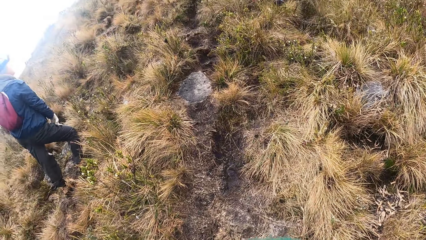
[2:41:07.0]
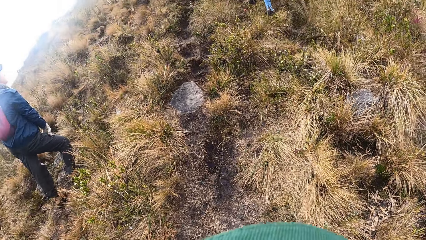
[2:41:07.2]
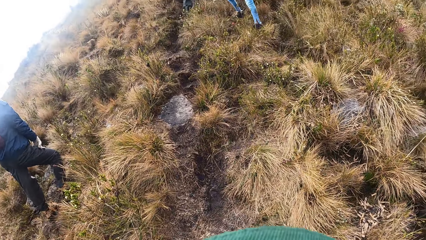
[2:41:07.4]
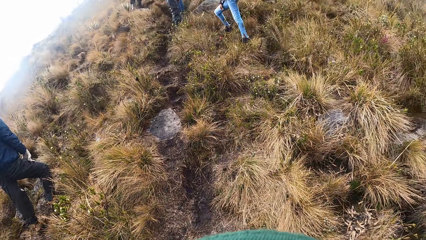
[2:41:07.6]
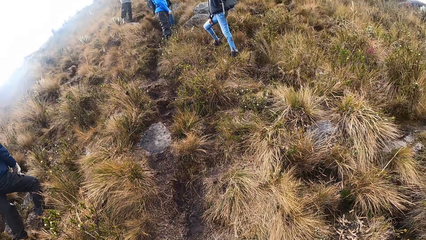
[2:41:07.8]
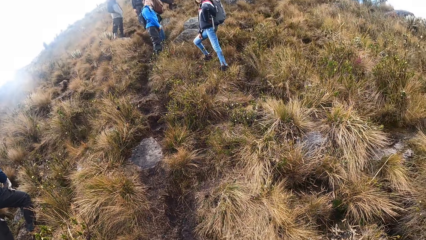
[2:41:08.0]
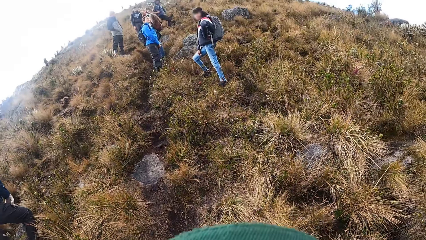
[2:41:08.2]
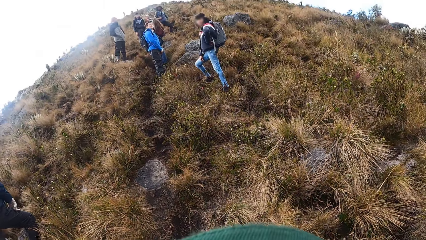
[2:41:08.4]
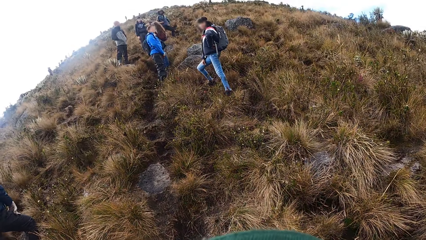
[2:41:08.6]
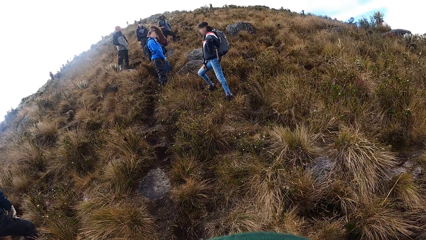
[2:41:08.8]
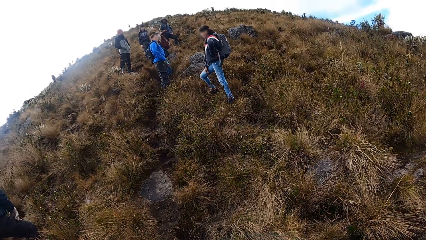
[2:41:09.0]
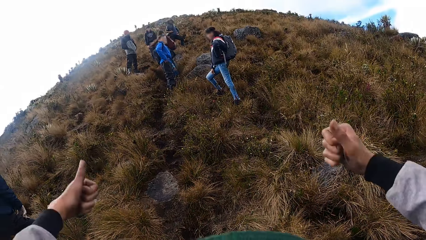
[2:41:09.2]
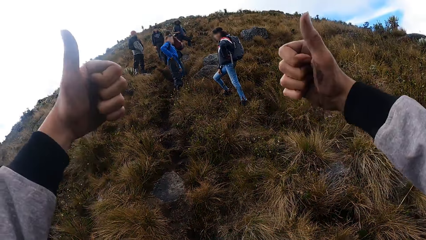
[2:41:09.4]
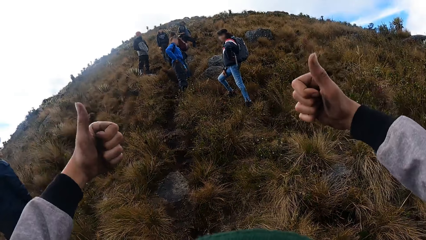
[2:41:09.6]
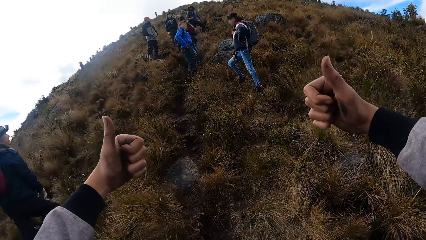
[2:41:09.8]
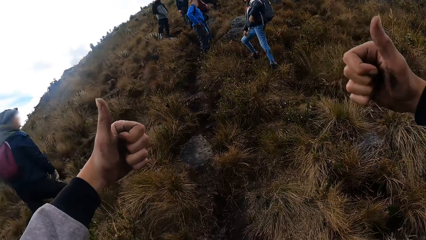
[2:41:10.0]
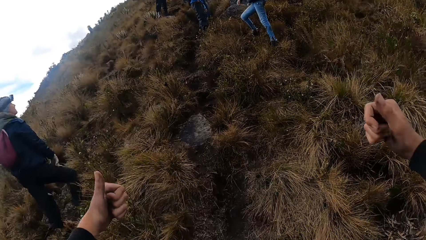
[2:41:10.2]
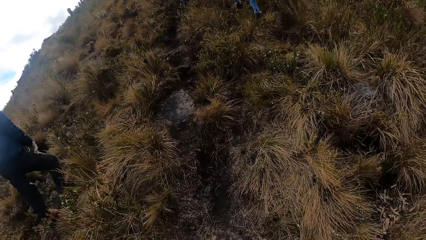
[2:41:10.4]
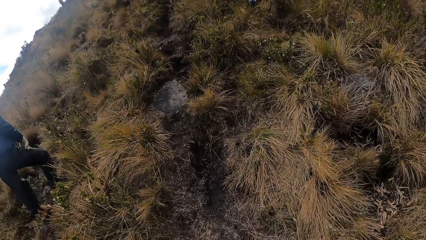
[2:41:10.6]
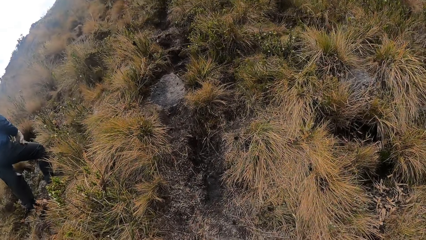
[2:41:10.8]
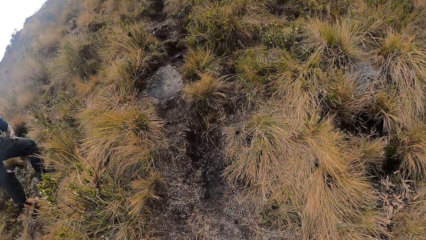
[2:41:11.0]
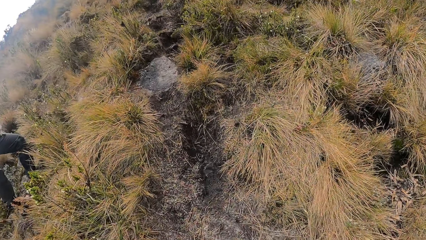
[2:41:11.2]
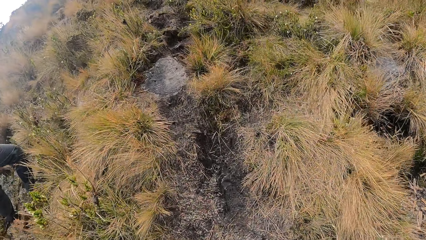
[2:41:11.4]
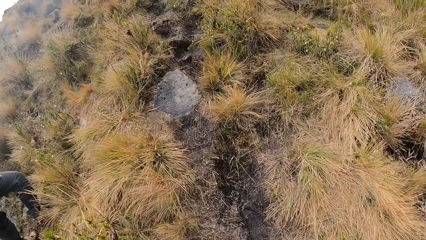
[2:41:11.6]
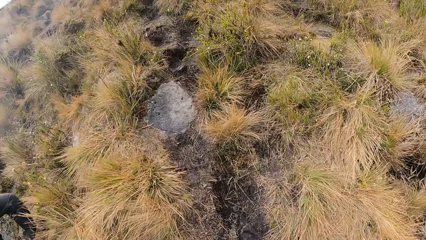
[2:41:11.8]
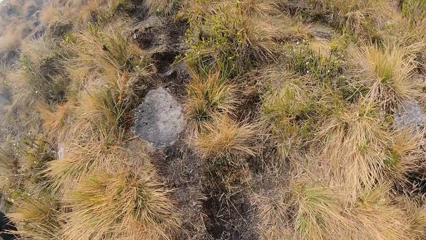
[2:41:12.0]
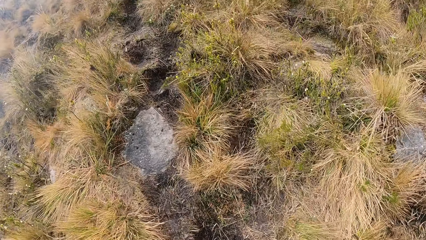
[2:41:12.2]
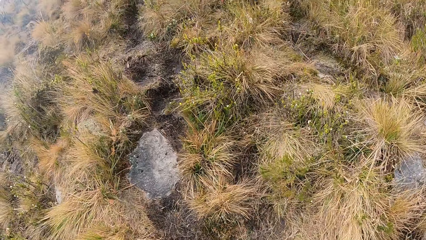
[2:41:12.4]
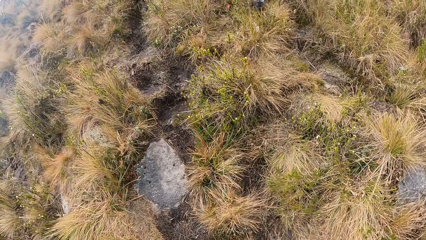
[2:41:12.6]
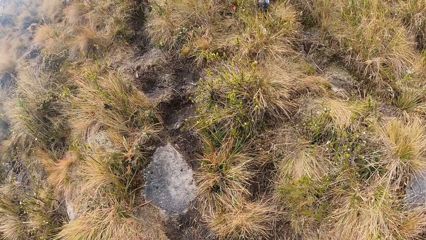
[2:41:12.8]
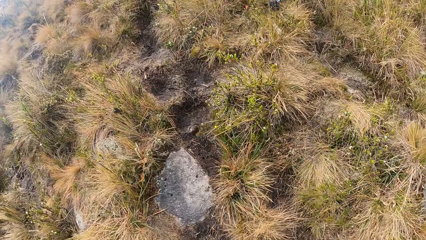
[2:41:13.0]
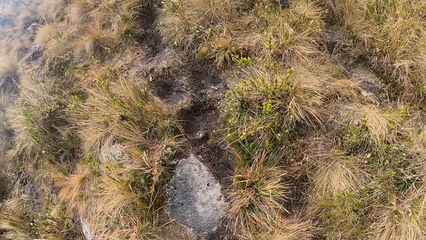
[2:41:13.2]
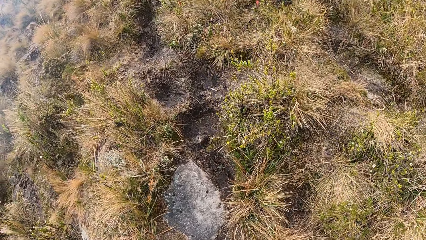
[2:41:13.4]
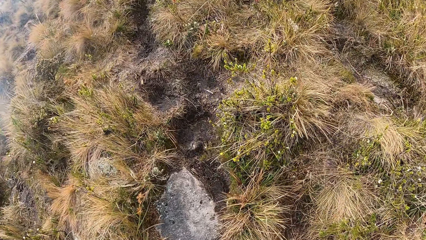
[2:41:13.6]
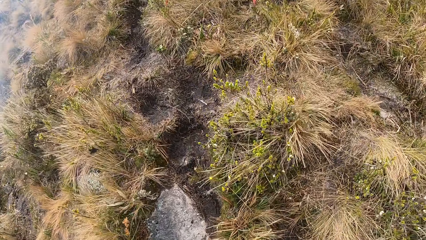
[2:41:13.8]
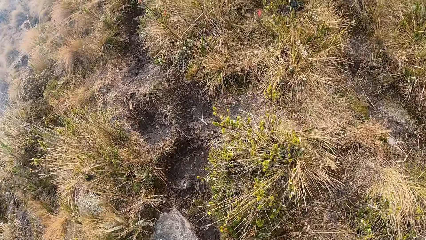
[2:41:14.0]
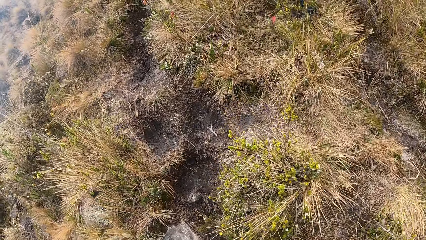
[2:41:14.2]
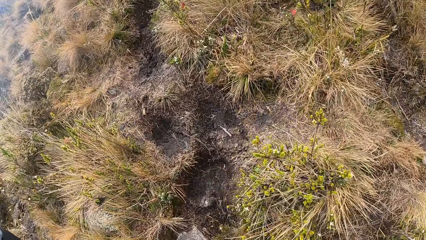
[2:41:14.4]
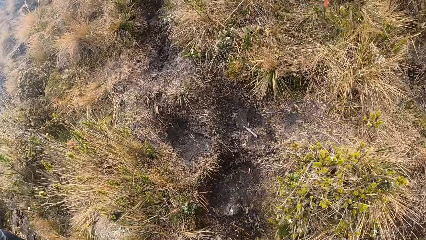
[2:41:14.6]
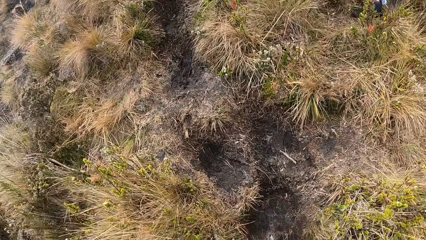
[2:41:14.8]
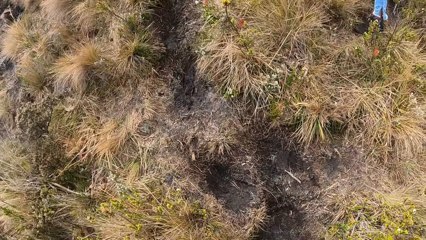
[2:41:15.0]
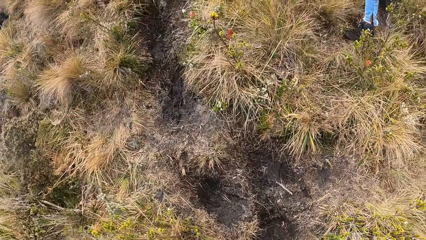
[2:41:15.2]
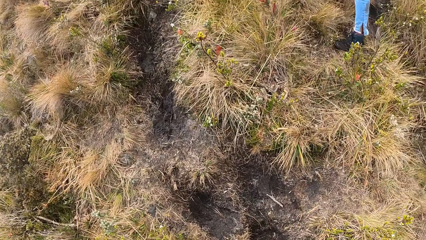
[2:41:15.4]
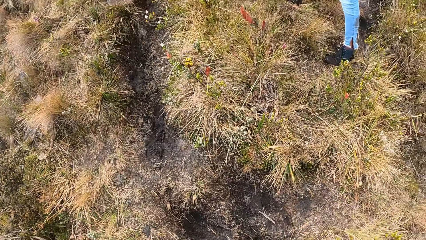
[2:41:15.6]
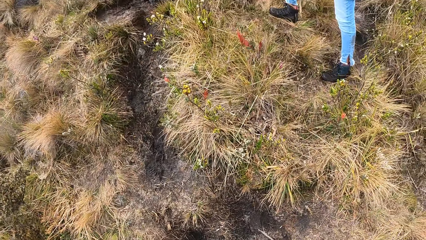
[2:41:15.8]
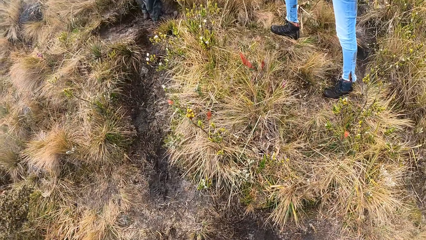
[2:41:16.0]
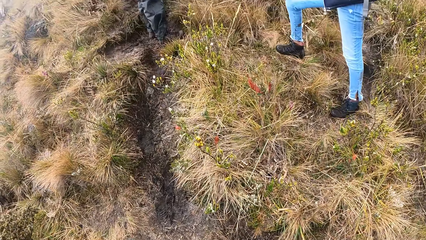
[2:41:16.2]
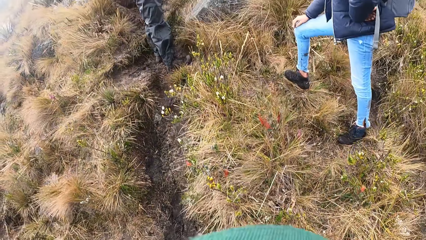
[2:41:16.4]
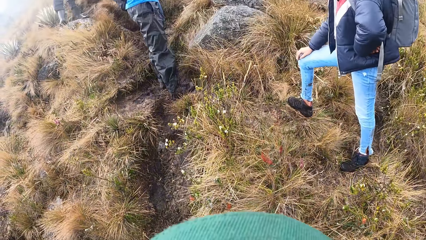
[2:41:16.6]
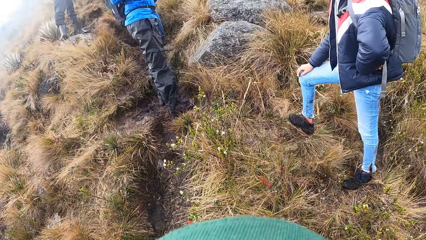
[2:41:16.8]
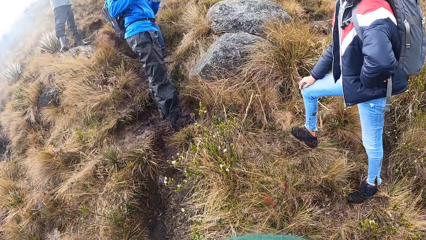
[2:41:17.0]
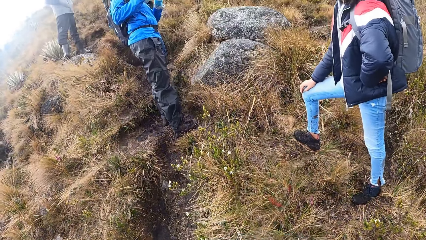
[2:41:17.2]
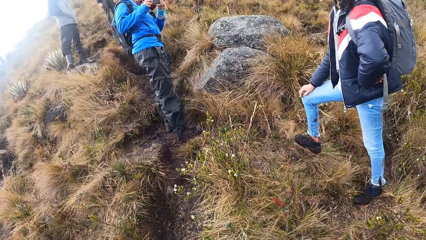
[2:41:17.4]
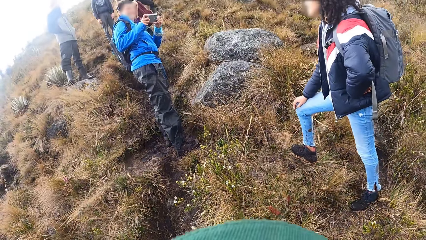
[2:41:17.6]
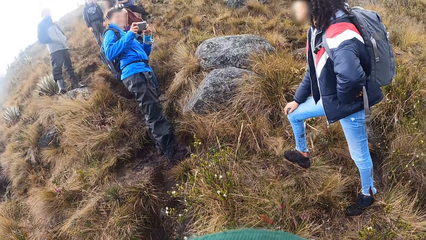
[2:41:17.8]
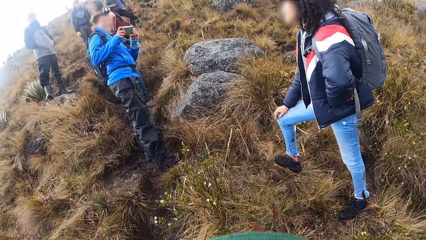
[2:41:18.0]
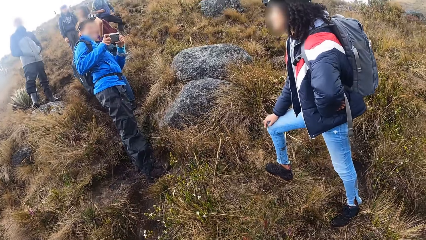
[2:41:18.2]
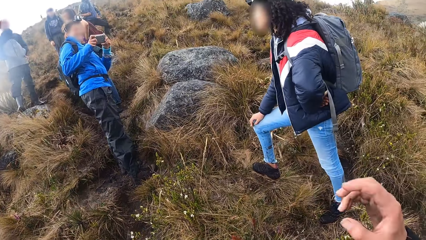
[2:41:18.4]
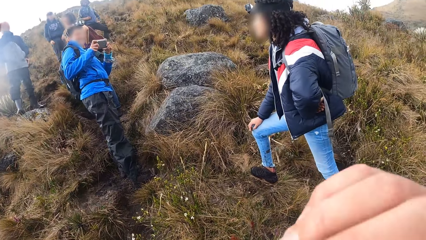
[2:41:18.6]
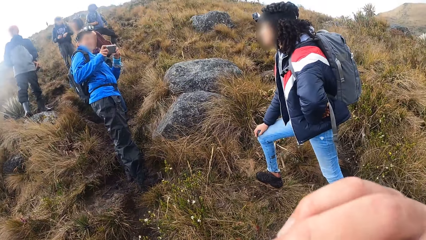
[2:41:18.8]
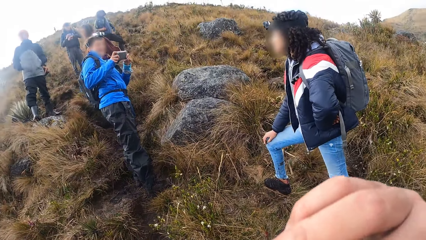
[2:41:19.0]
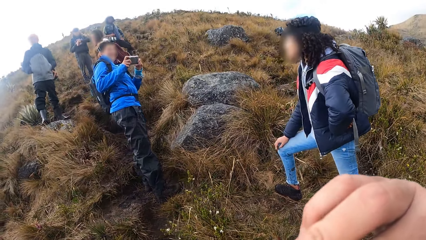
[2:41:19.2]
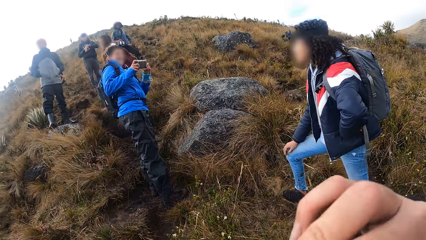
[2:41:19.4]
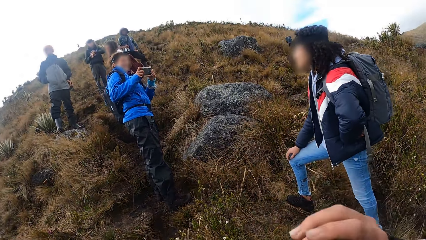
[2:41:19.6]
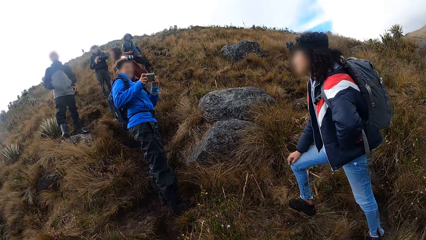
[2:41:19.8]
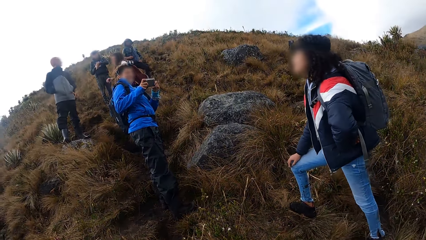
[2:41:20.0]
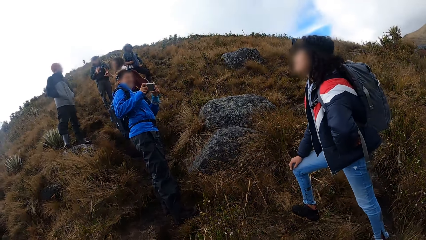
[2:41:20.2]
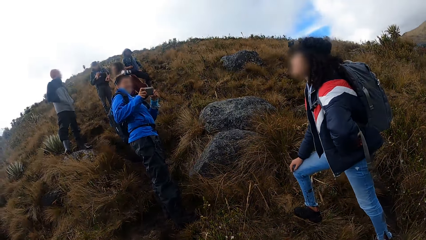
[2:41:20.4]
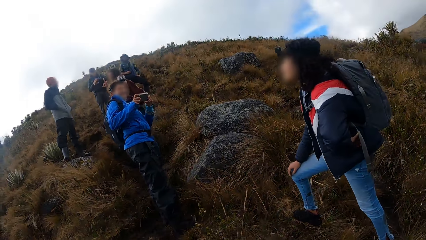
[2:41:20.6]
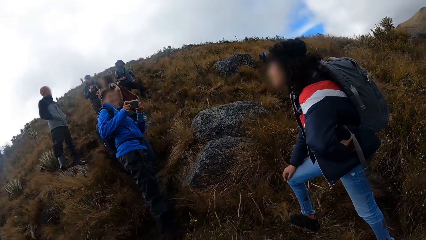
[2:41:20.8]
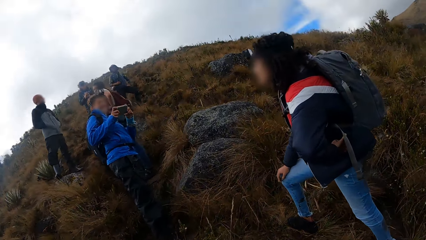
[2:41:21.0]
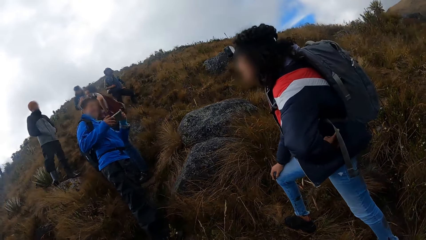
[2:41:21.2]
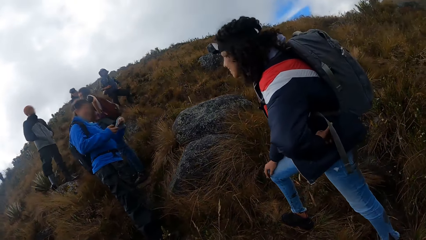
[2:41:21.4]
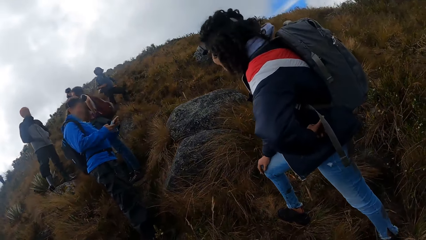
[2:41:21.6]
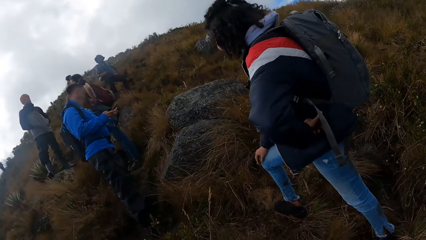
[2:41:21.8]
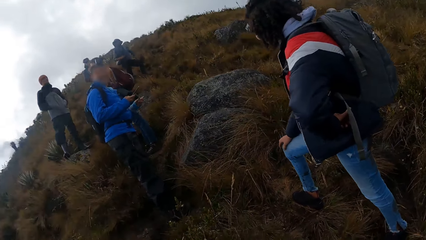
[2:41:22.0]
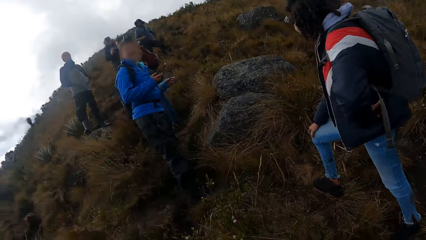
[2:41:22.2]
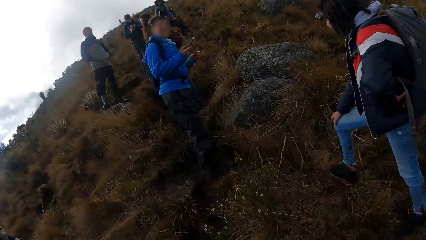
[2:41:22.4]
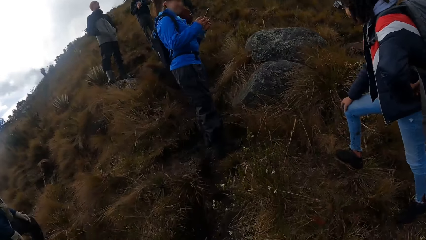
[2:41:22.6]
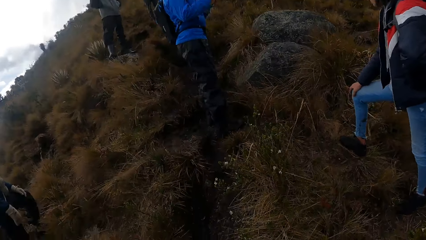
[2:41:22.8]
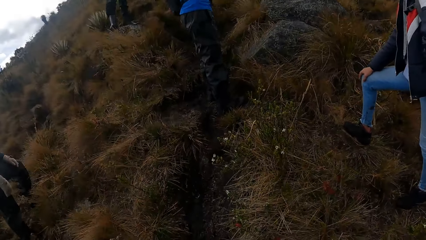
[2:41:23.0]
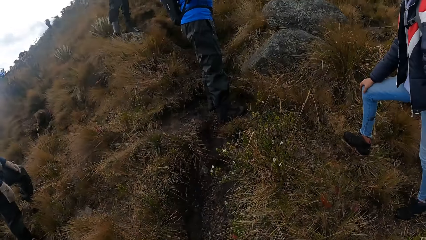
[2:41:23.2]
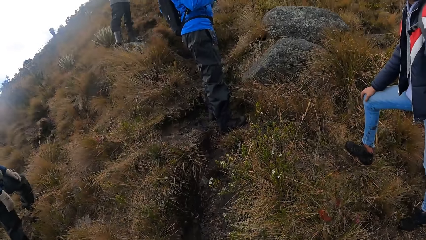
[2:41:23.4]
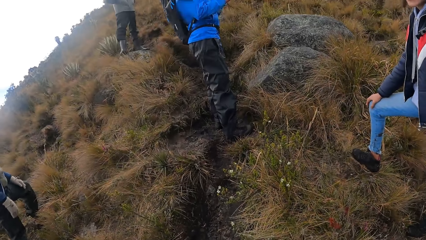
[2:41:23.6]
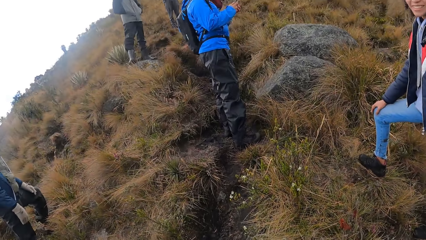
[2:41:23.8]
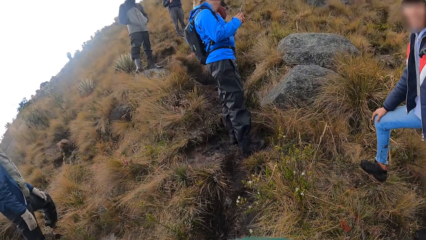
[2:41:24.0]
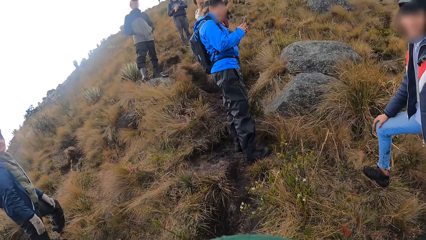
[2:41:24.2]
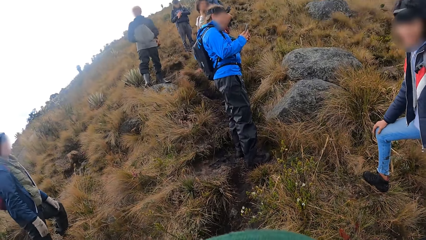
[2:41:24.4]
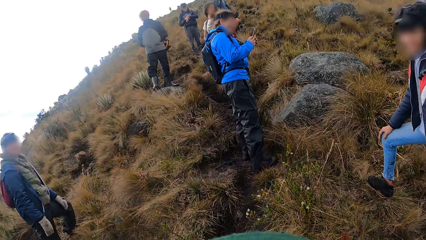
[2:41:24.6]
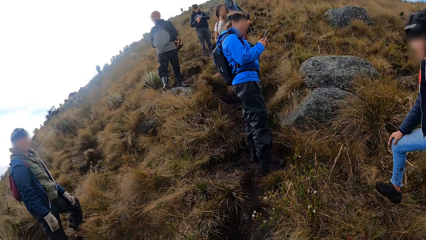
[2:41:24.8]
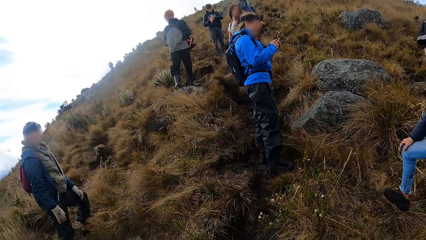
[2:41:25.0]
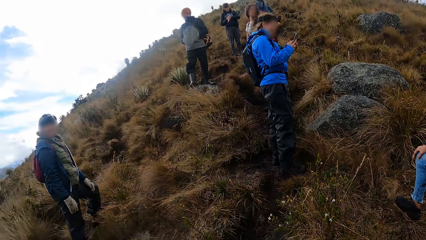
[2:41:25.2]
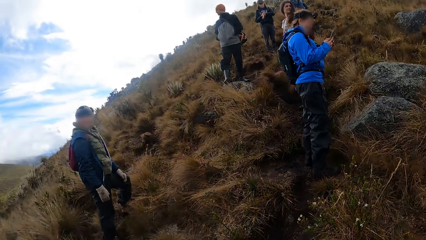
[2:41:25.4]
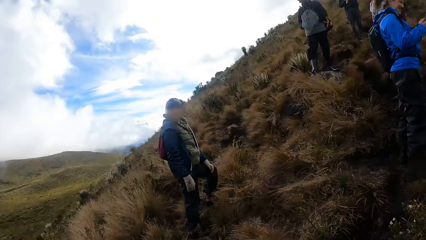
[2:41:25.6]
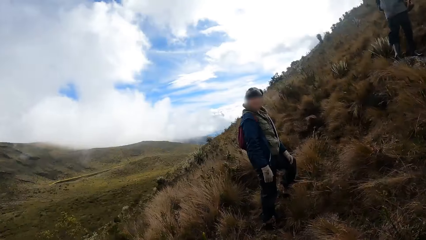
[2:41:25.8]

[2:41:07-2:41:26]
The camera wearer looks at the friends. She gestures with her hands at the friends. She walks up the hill. She touches the camera on her head with her right hand. A woman operates a phone in her hands. The camera wearer looks around the hill.
